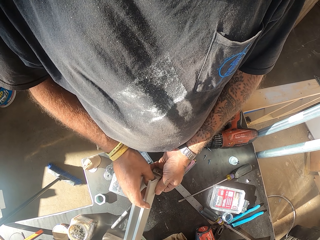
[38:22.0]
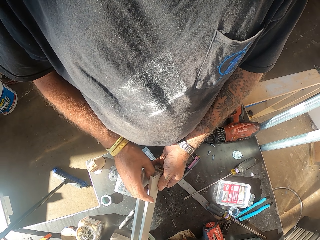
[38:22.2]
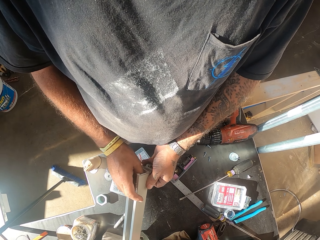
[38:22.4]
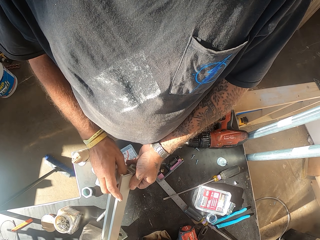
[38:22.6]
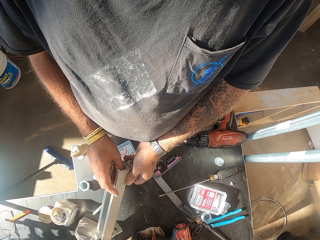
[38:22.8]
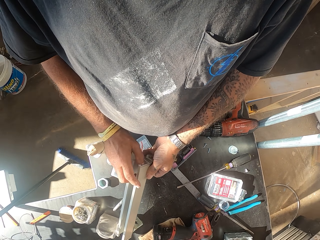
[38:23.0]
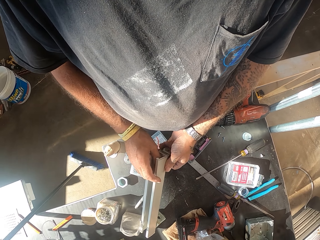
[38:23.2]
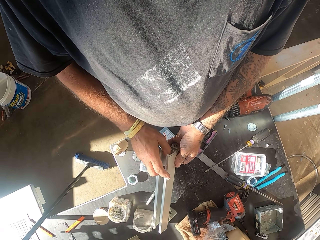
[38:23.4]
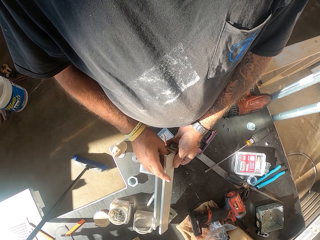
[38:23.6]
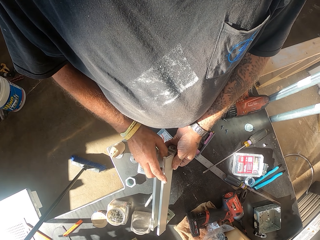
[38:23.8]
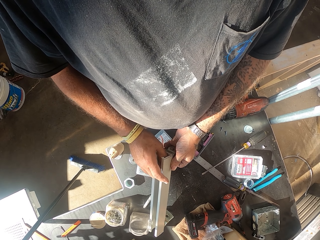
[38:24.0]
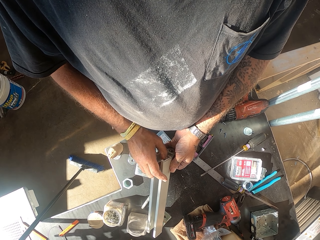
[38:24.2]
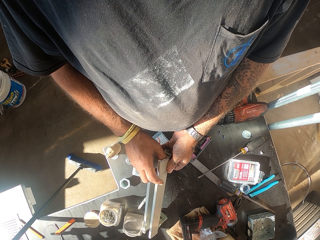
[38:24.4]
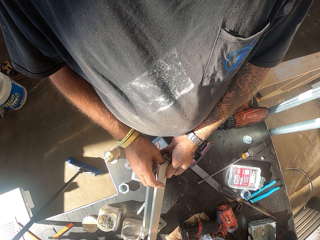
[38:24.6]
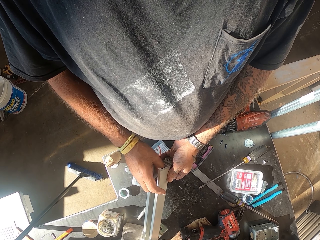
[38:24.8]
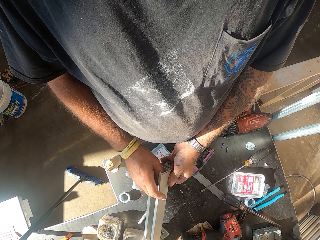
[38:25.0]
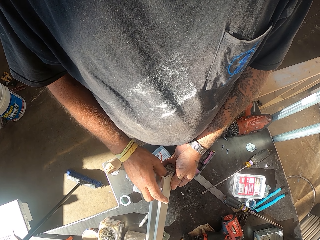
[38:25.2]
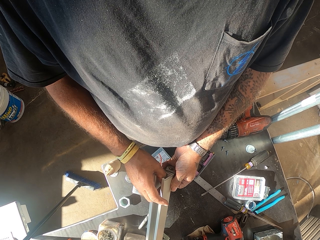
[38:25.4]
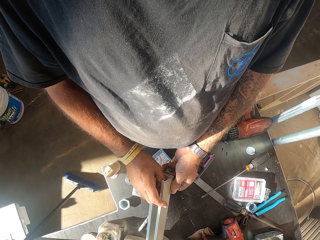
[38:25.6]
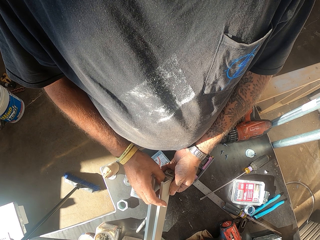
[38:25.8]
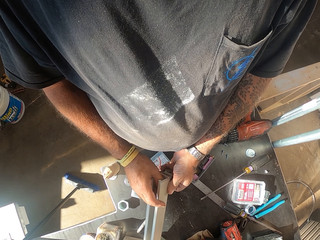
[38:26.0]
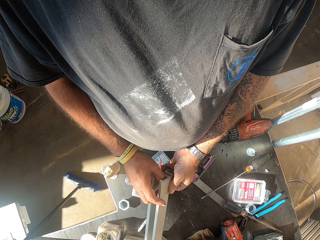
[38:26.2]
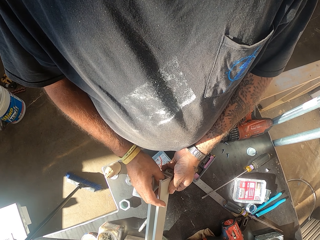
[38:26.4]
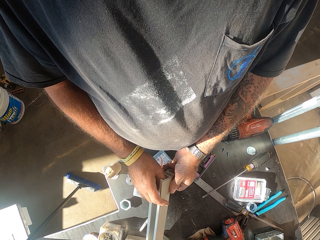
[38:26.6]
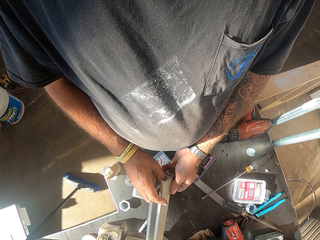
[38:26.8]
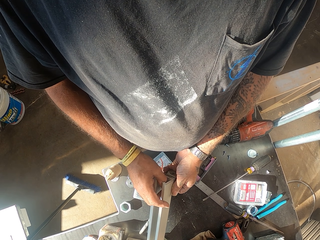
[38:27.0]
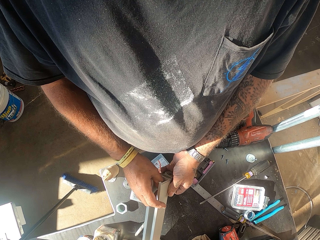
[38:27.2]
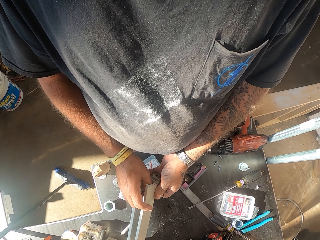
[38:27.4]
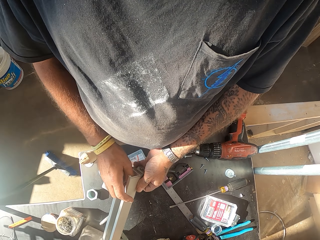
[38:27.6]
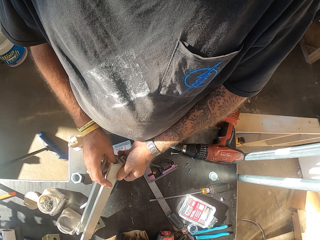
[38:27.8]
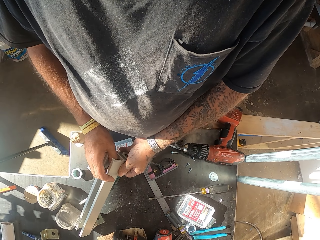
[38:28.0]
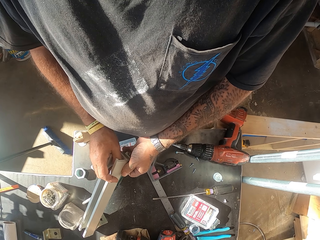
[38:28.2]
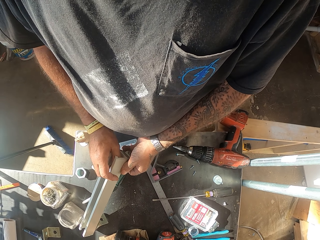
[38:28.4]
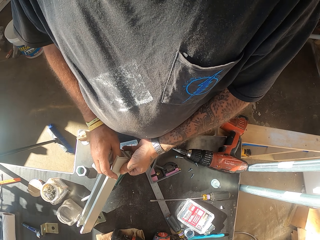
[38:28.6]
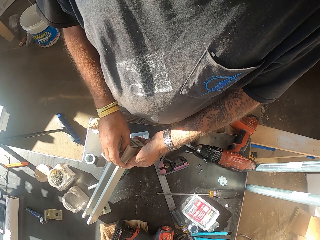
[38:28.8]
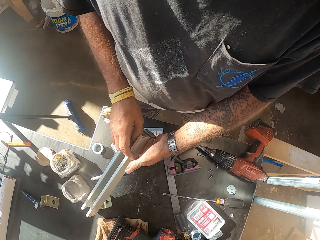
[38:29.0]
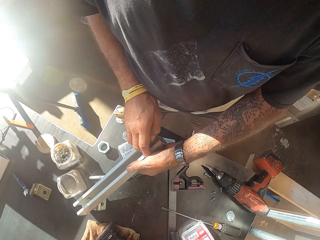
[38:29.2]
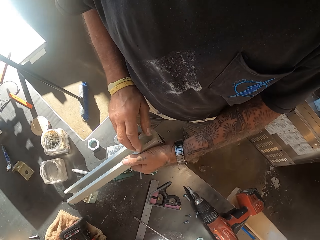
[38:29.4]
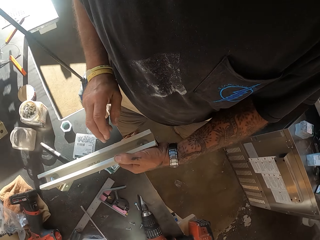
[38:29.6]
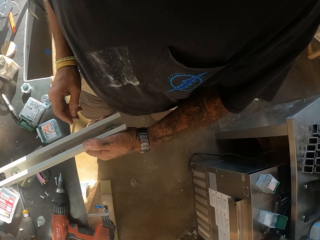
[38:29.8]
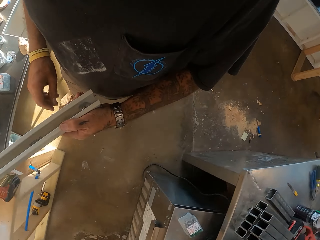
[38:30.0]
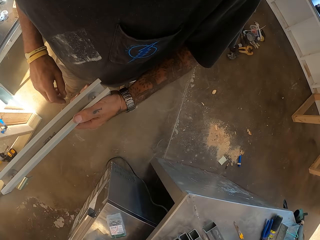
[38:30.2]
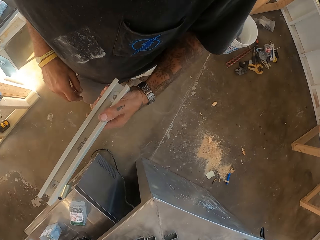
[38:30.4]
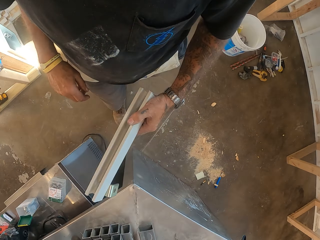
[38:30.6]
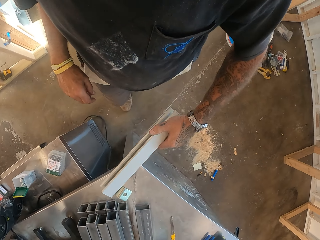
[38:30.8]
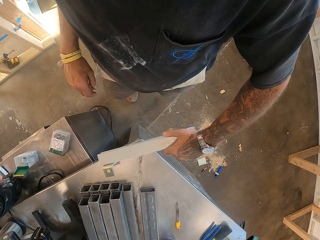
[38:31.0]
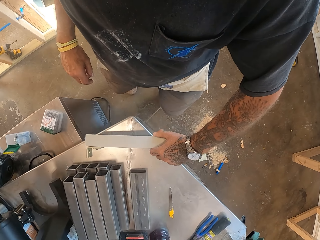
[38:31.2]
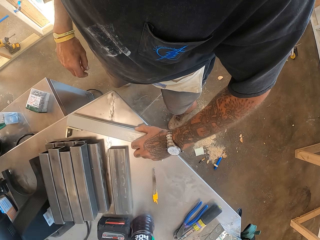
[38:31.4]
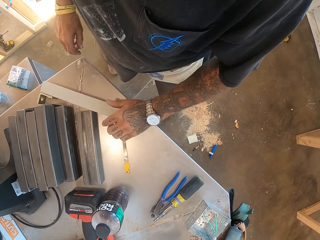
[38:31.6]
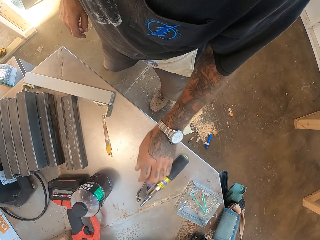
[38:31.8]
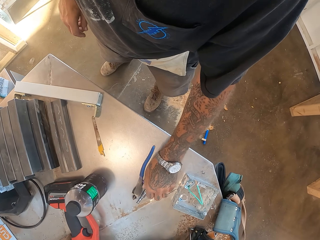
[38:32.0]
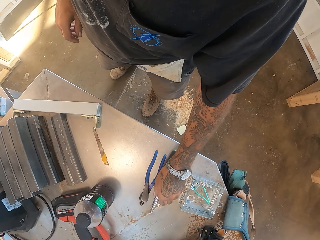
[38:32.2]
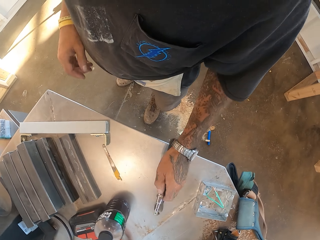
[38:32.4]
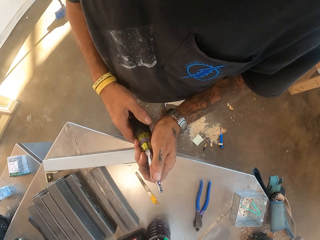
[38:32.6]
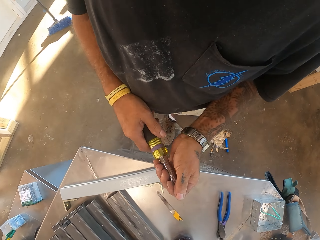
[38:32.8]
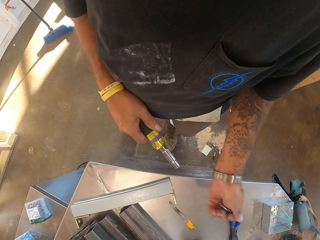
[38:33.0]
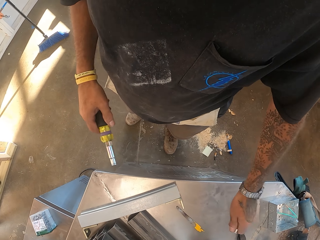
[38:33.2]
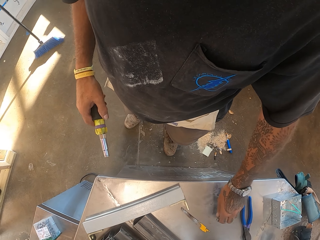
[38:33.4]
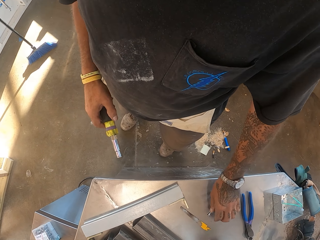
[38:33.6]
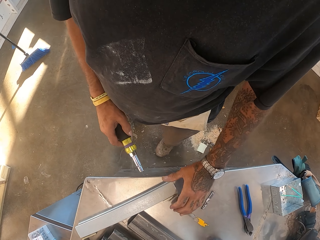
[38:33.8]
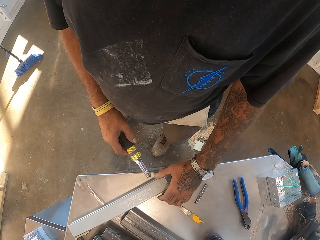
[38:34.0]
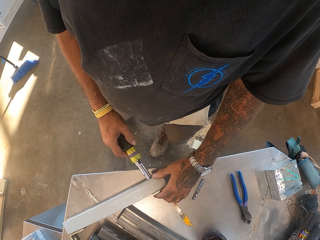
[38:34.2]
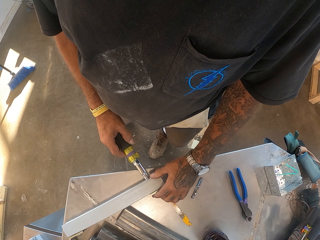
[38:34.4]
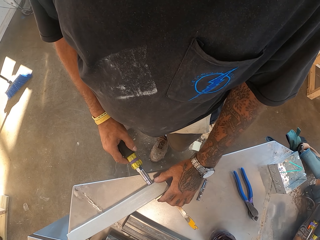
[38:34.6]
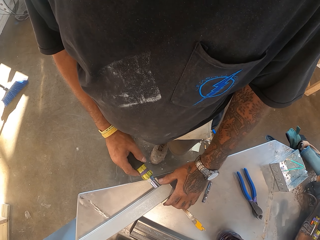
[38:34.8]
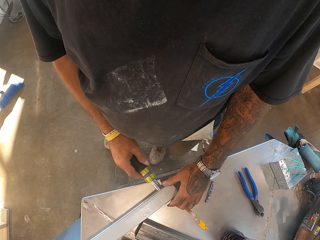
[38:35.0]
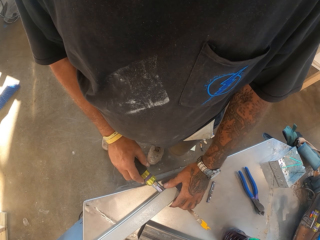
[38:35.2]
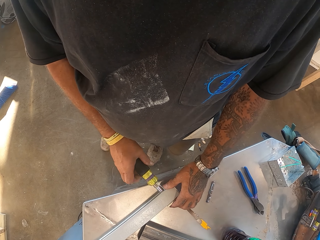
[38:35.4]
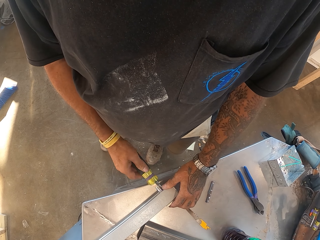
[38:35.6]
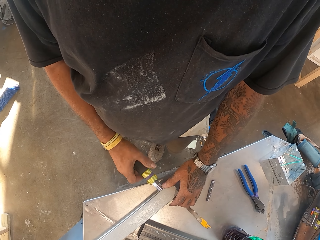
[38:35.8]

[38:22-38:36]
The camera wearer turns around. They walk in the room. They put the rod on the table. They pick up a screwdriver. They remove a hex. They tighten the nuts.

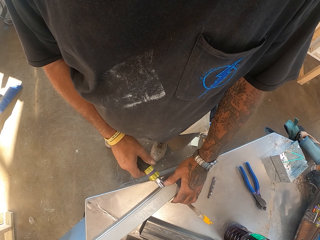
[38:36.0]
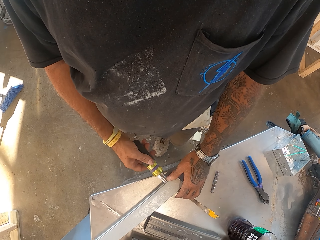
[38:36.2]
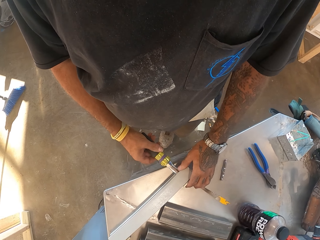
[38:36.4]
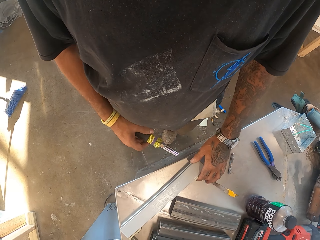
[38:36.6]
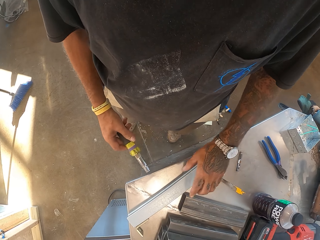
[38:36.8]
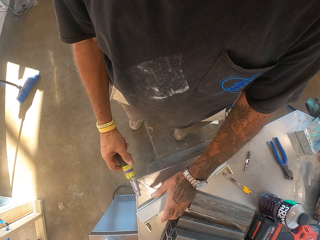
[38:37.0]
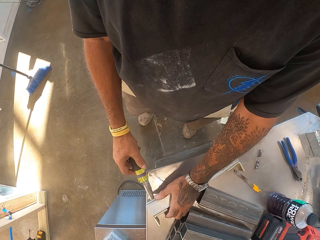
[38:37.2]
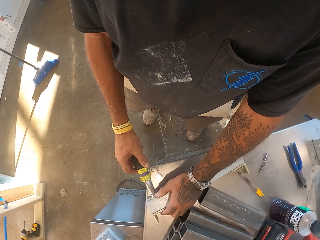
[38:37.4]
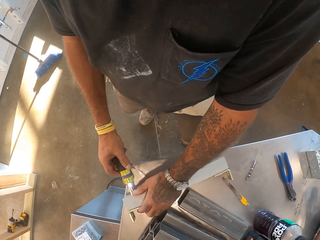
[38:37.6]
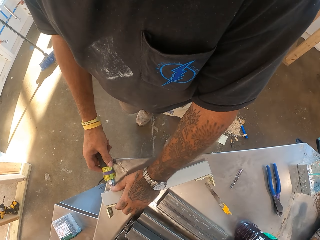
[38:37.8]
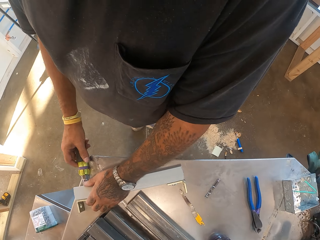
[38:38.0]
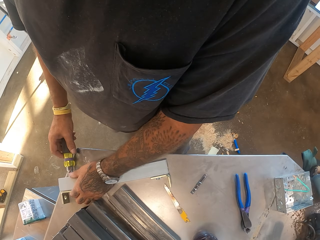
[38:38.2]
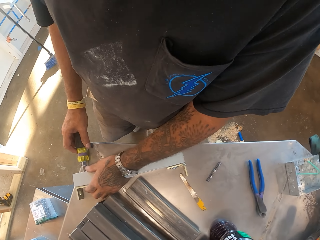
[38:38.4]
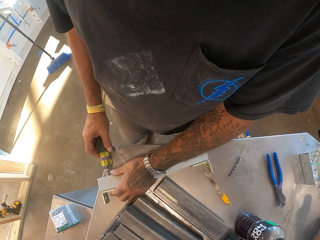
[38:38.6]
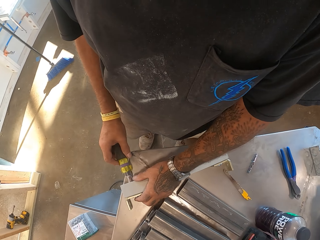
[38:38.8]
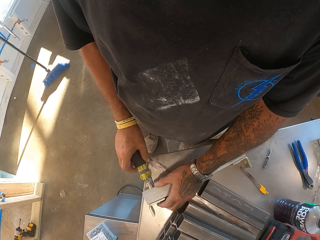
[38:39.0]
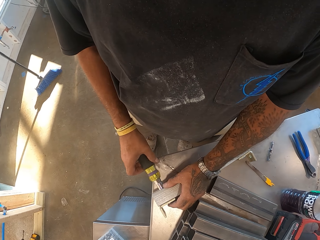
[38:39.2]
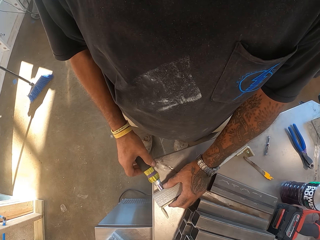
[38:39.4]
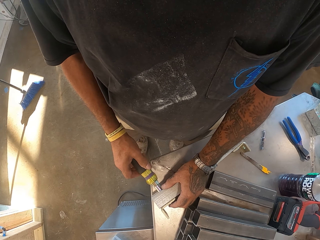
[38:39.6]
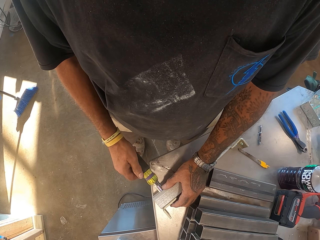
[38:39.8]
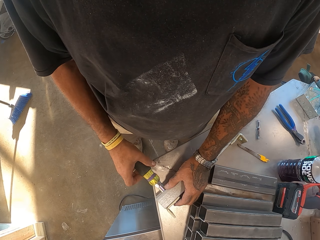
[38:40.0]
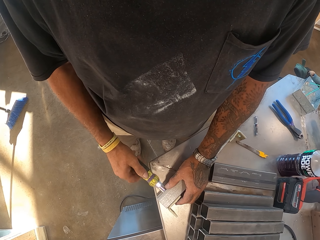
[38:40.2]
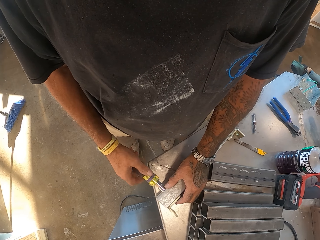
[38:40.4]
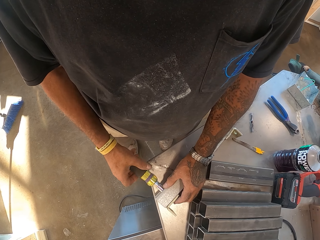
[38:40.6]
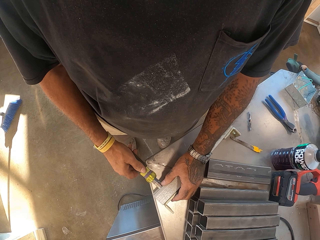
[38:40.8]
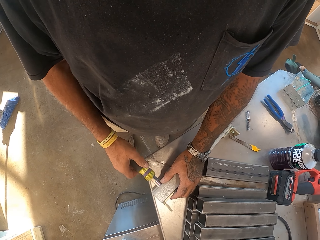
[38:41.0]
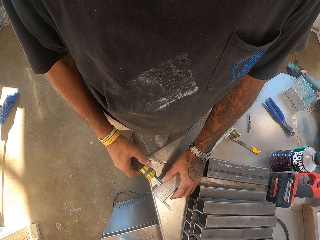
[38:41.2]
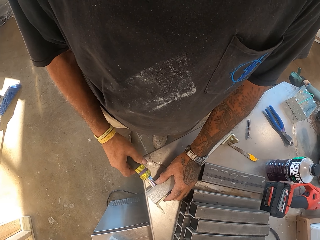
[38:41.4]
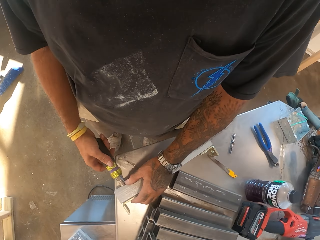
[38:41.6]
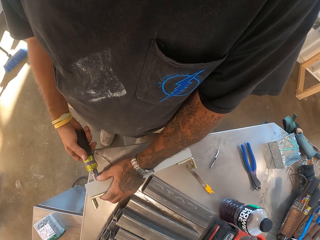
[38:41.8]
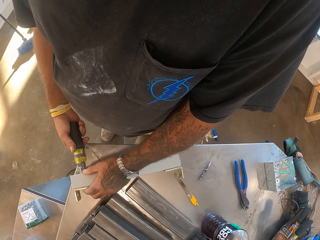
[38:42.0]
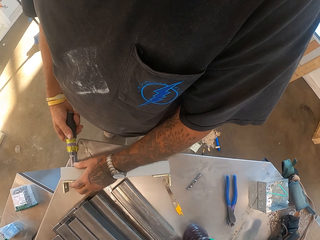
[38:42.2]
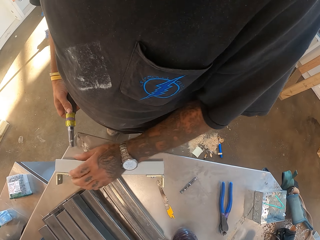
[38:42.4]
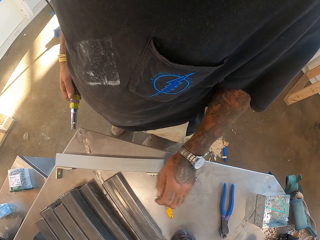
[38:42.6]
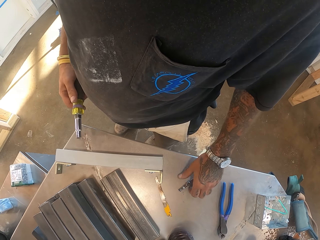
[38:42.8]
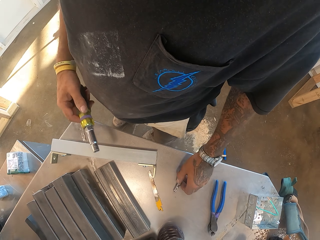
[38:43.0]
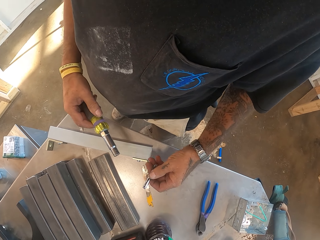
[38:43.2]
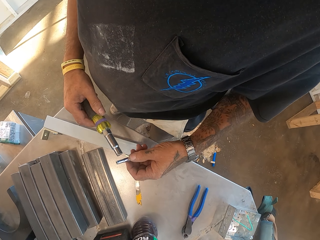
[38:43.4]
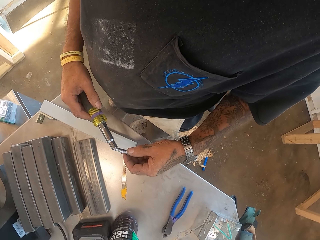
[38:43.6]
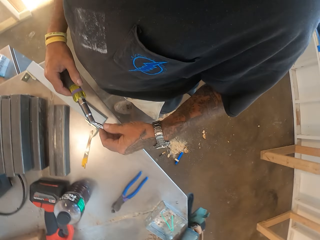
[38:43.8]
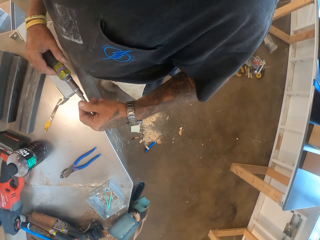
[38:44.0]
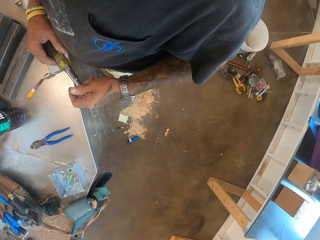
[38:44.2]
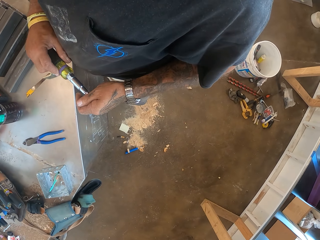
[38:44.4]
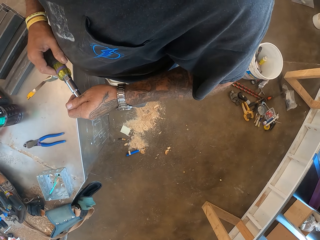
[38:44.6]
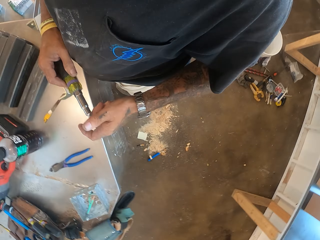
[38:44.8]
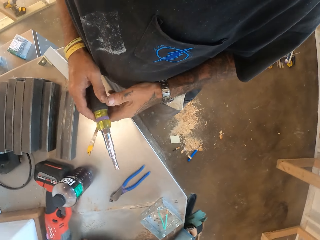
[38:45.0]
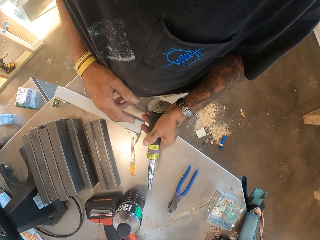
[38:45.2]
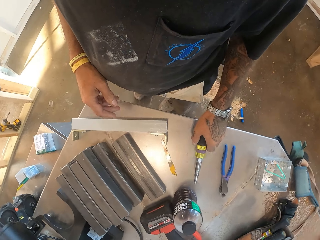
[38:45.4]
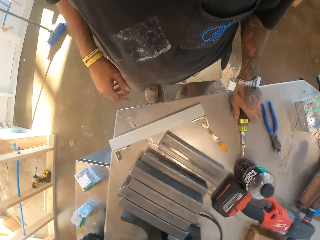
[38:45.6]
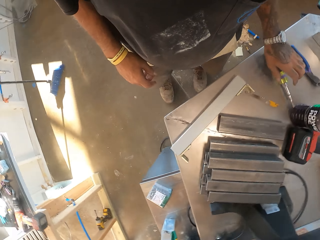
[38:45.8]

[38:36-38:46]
The camera wearer fastens a bolt with a screwdriver. They fasten the bolt with the screwdriver again. They fix the bolt. They attach a hex to the screwdriver.
